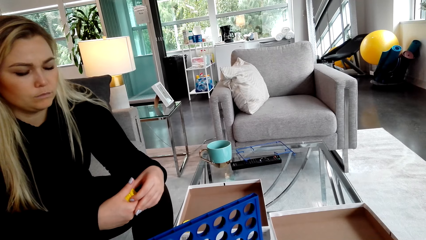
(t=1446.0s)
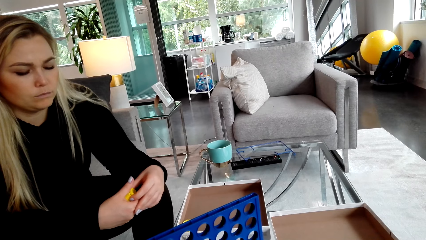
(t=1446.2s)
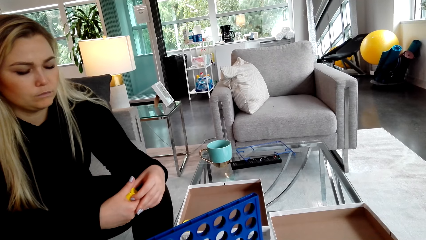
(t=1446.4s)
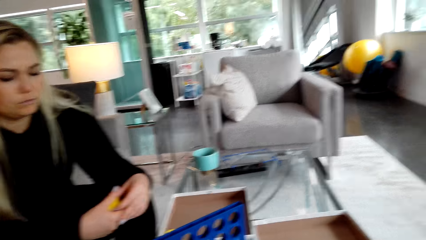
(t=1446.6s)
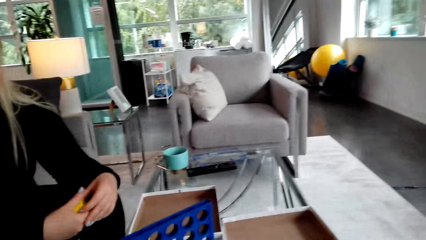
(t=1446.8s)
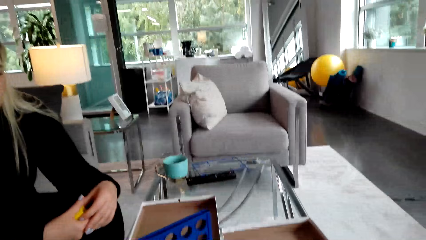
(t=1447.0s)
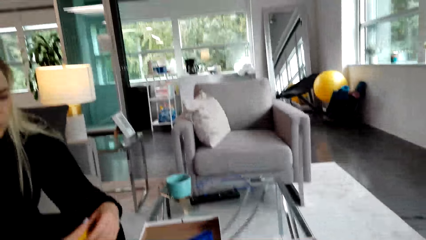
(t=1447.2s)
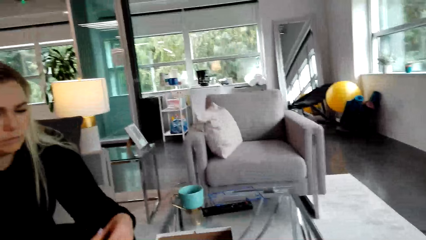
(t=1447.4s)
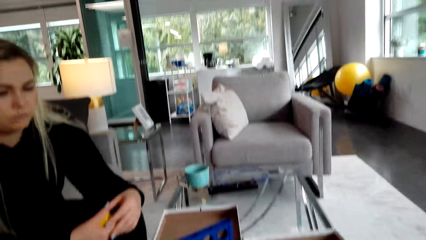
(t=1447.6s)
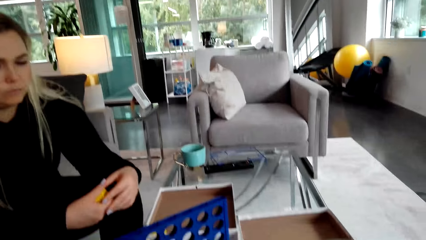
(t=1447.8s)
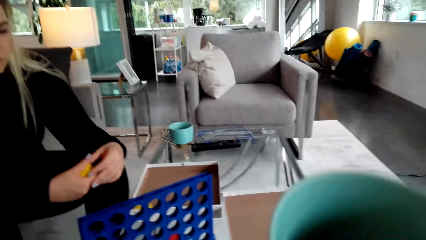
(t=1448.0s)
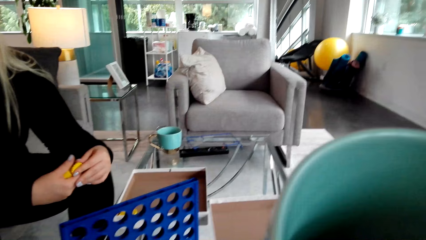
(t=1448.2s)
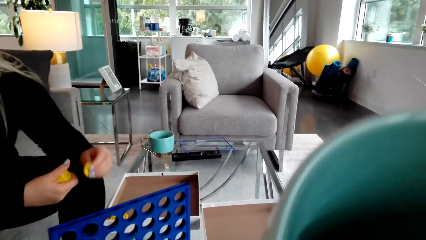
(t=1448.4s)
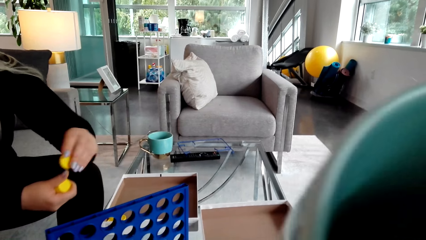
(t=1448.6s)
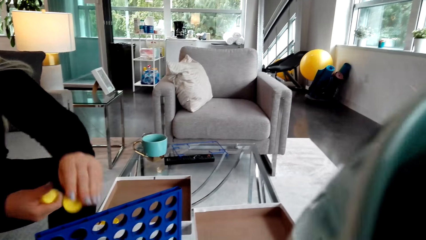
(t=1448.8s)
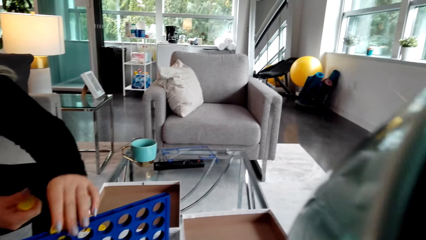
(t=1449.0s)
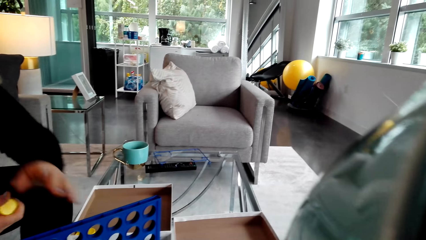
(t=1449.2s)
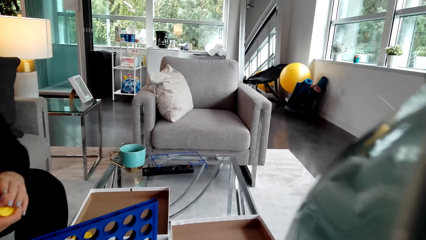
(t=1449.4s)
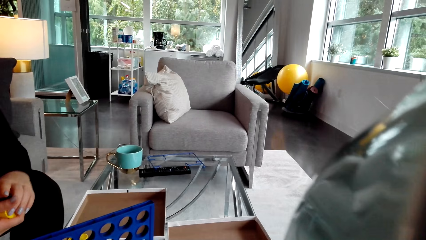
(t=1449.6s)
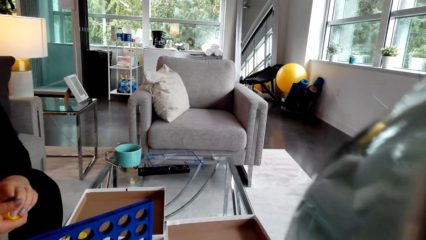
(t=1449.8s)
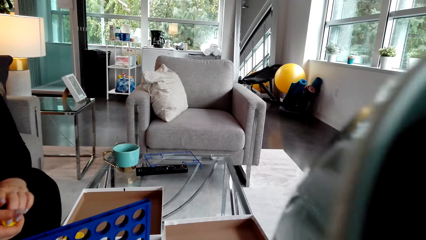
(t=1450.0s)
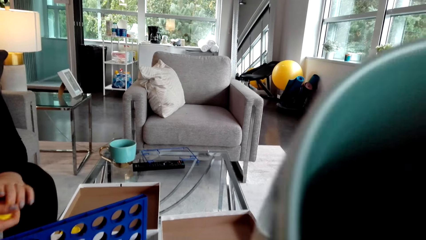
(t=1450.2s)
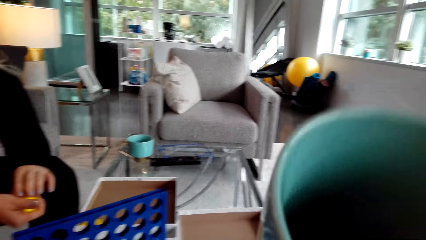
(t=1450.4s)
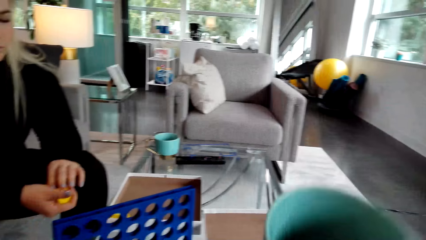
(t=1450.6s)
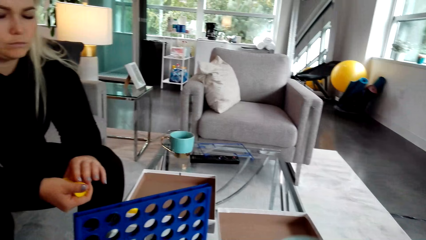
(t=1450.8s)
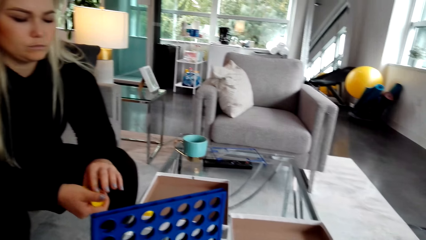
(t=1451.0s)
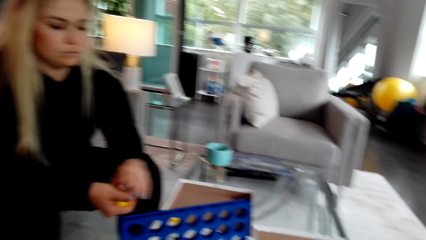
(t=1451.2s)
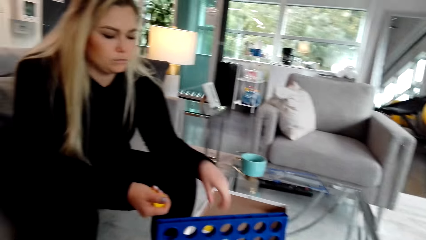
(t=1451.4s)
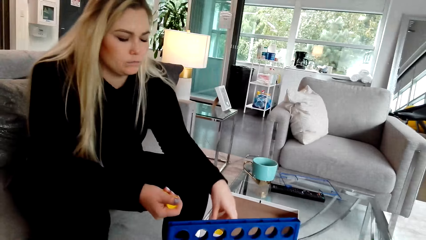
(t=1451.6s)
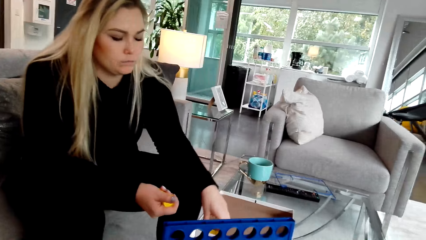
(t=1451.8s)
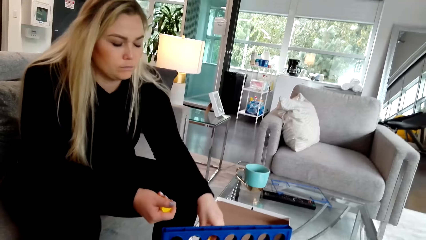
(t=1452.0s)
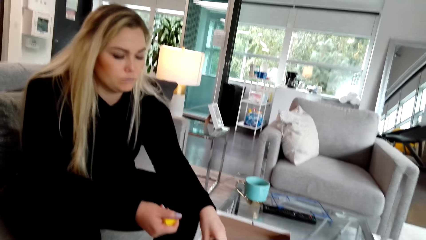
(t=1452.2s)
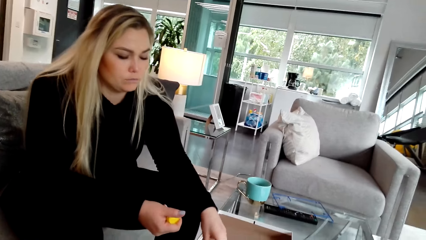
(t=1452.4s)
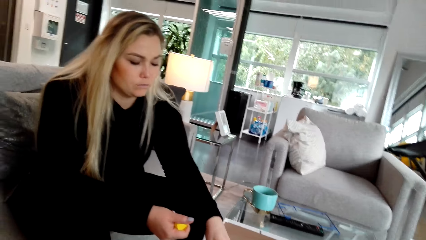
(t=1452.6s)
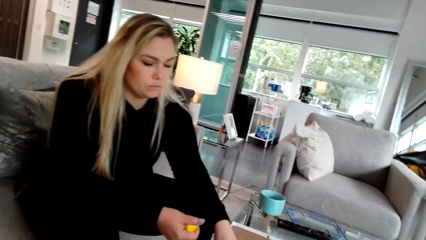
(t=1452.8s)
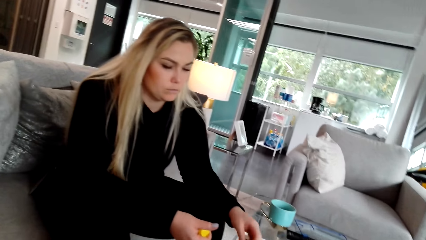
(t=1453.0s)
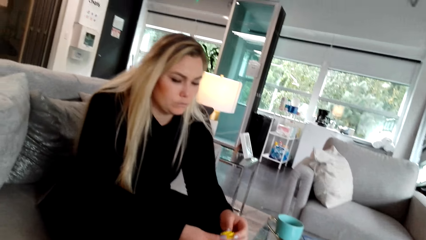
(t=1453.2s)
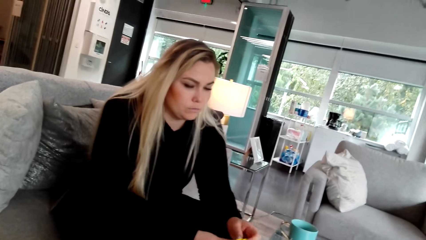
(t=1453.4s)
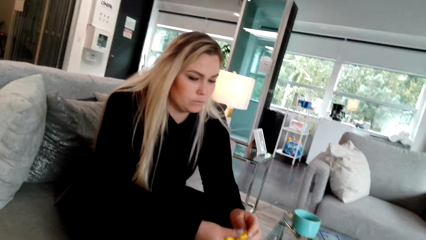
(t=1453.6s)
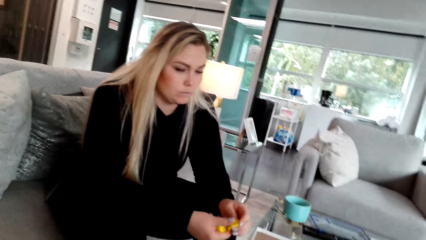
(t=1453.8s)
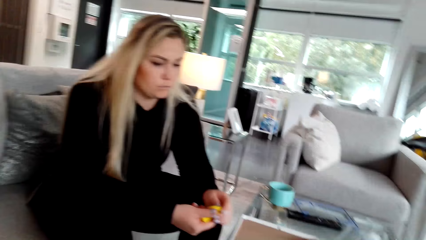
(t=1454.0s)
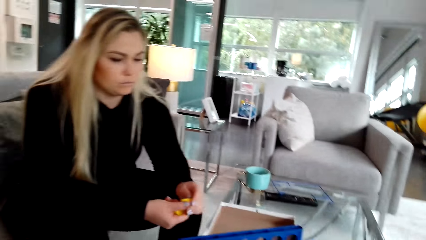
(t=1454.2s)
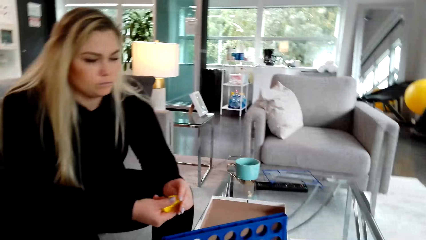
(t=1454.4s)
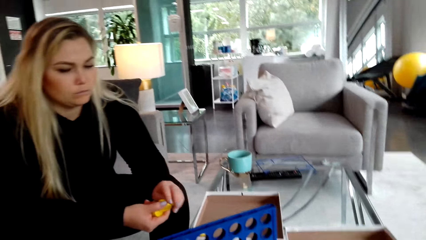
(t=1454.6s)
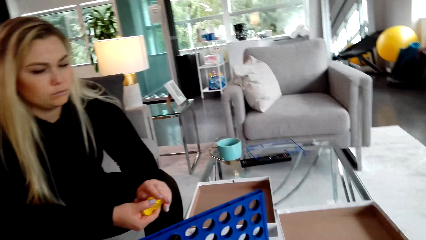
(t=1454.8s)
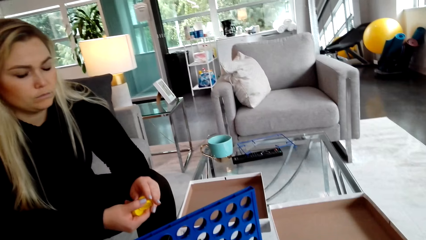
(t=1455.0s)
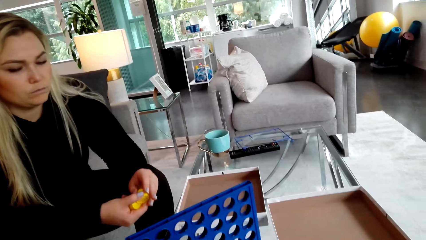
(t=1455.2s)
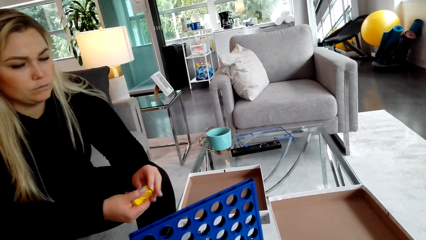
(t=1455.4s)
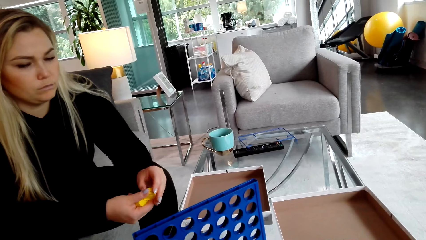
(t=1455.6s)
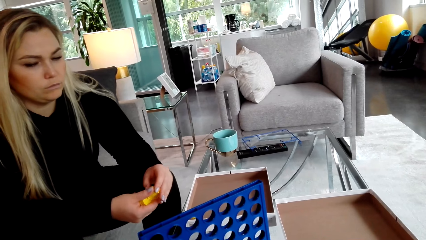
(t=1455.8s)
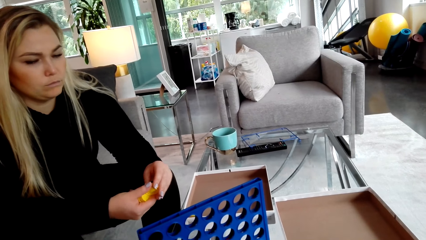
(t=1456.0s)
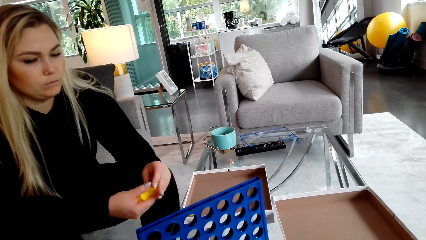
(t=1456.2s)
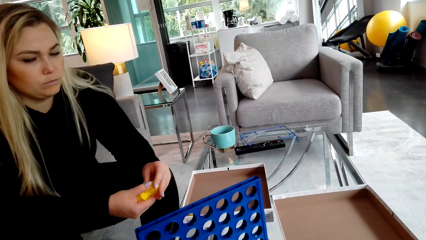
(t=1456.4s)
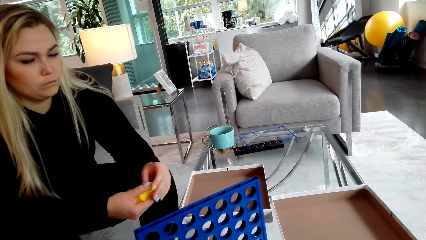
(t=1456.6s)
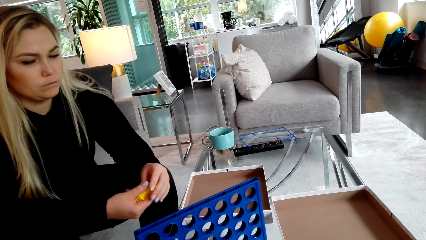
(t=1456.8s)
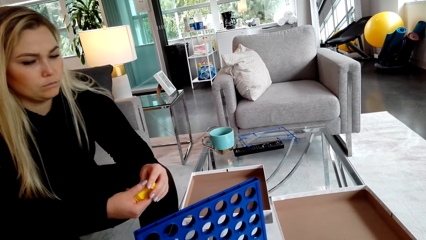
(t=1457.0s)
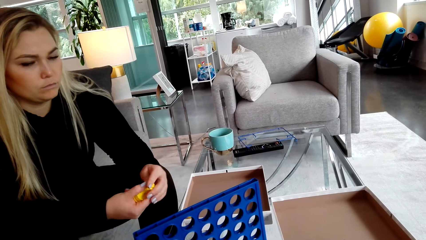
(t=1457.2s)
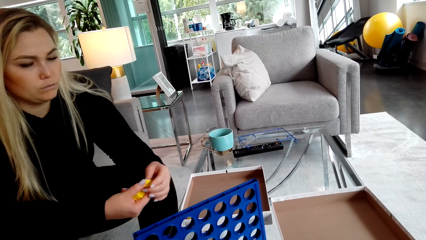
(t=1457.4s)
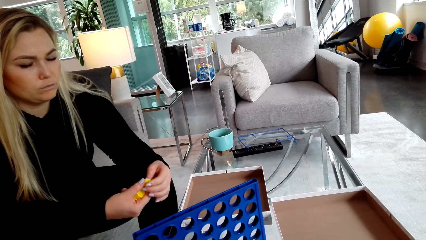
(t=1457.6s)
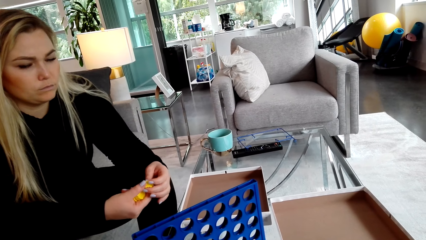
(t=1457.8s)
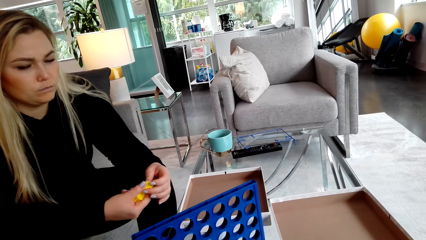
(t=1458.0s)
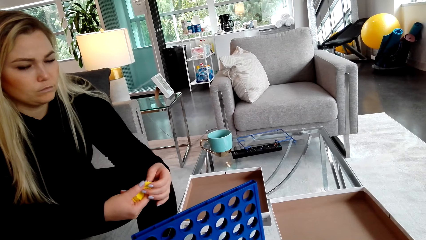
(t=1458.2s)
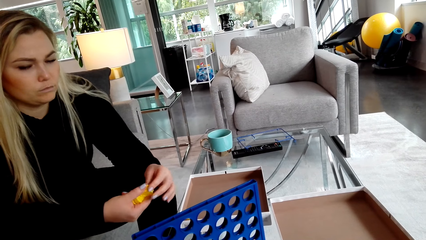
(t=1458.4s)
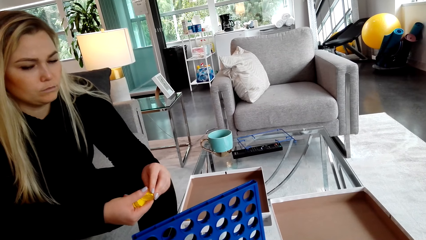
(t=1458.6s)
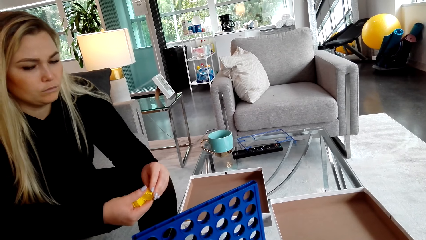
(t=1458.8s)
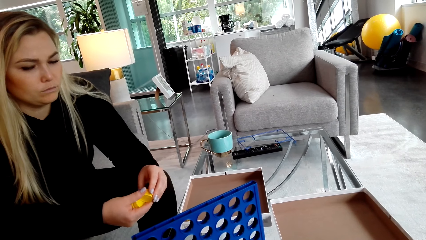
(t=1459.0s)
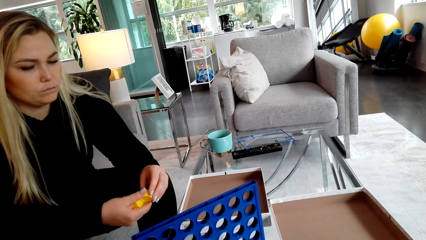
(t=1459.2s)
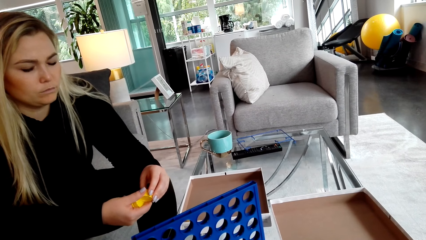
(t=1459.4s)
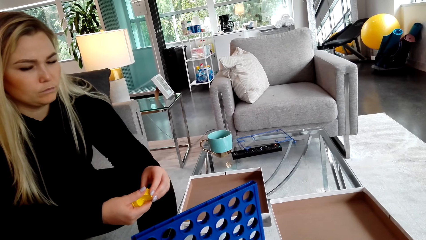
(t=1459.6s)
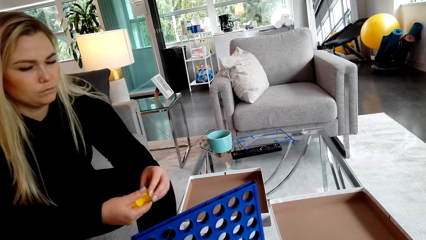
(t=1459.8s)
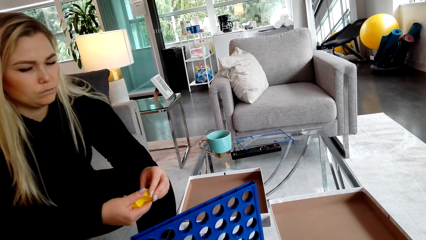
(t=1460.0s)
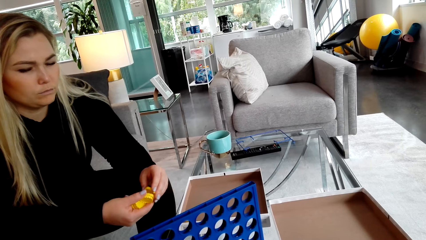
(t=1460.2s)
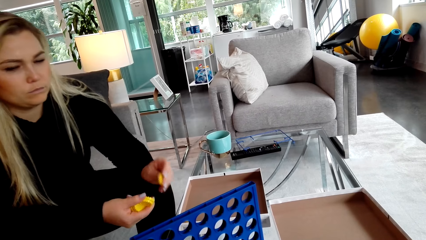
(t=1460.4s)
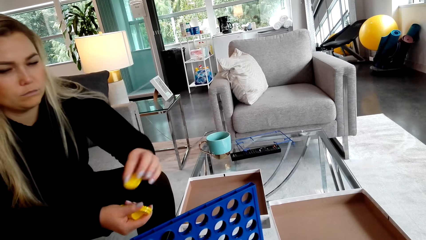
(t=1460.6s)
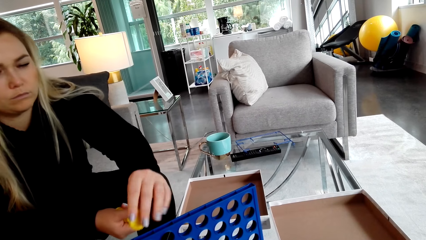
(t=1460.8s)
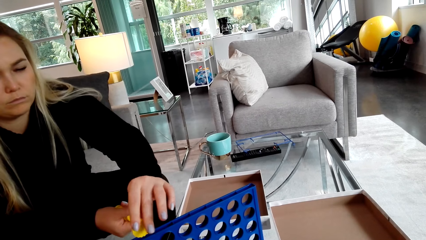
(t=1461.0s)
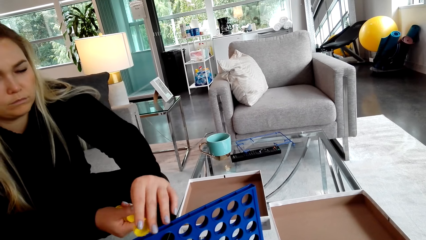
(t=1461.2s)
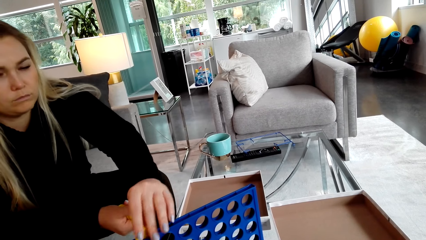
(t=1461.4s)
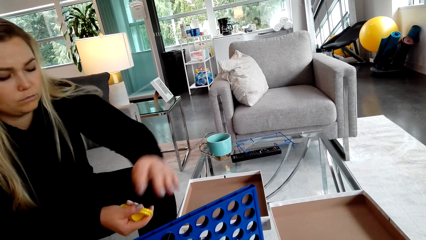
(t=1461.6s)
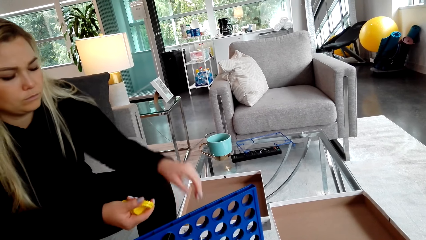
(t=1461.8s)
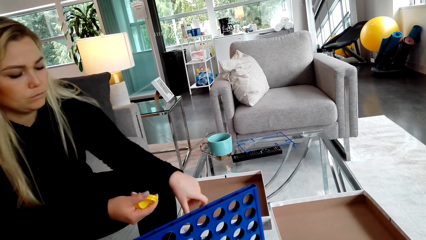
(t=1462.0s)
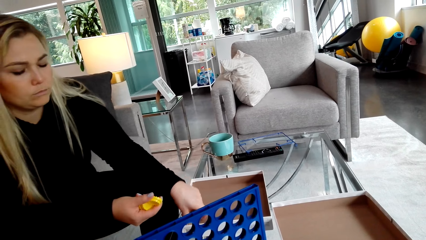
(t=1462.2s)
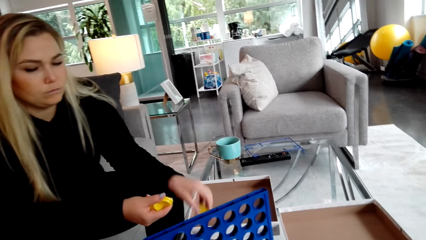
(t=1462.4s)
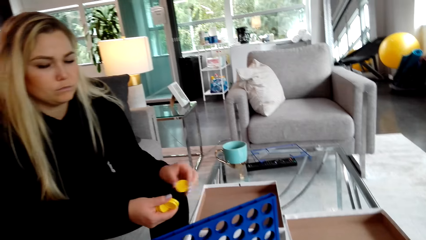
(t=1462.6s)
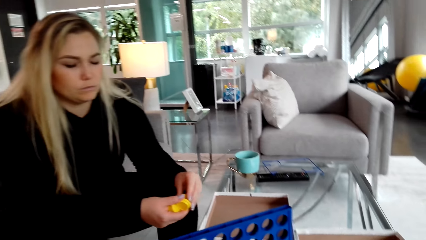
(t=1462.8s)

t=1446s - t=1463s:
The camera wearer drinks the coffee. A woman places the lid in the crate. The camera wearer puts the coffee on the table. The woman picks the lid. The woman places the lid in the crate.
